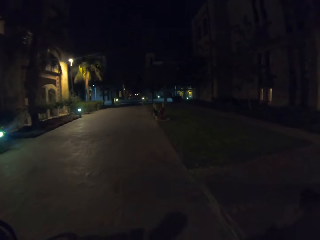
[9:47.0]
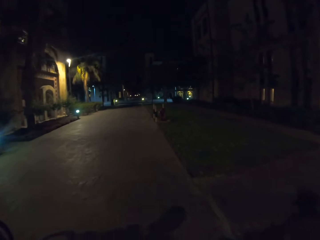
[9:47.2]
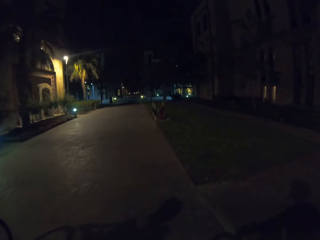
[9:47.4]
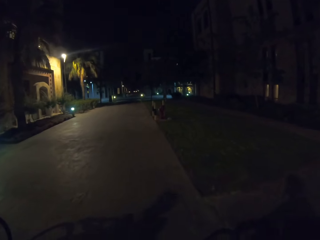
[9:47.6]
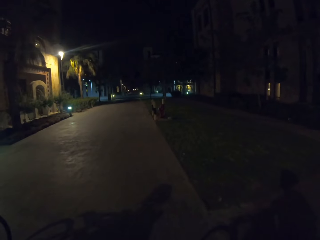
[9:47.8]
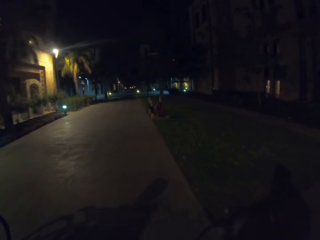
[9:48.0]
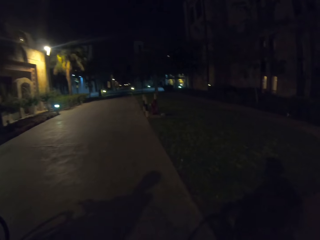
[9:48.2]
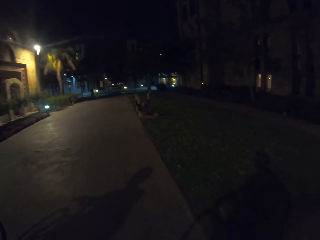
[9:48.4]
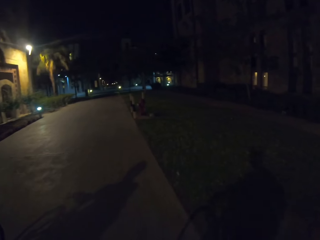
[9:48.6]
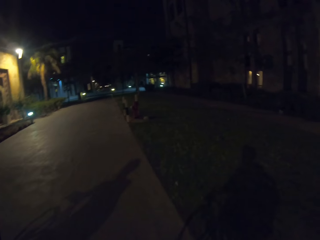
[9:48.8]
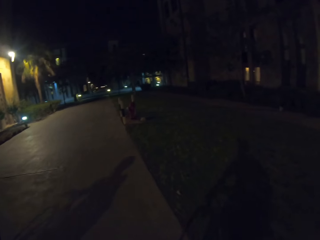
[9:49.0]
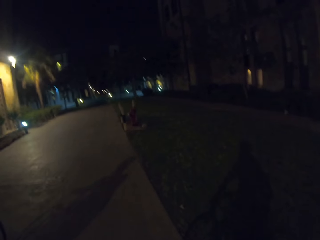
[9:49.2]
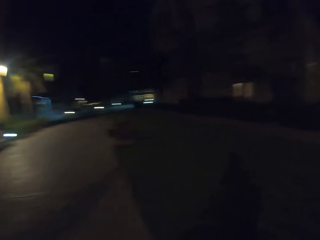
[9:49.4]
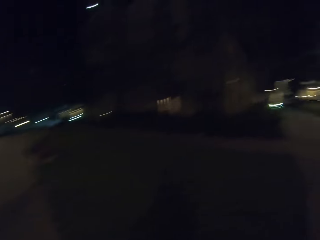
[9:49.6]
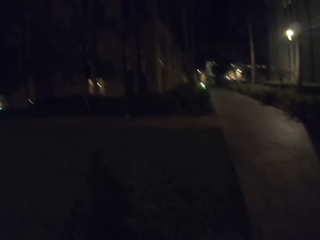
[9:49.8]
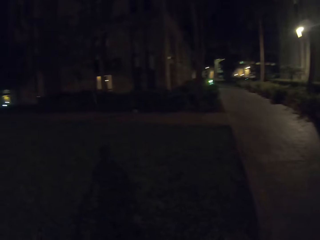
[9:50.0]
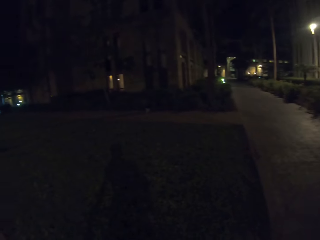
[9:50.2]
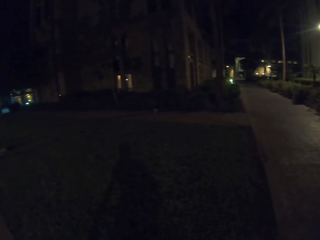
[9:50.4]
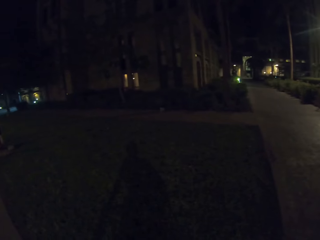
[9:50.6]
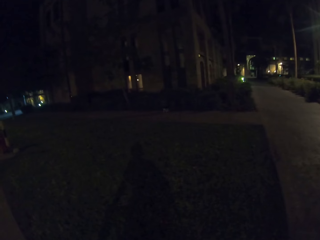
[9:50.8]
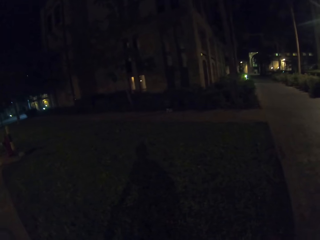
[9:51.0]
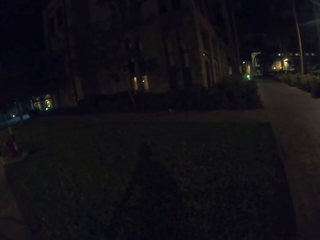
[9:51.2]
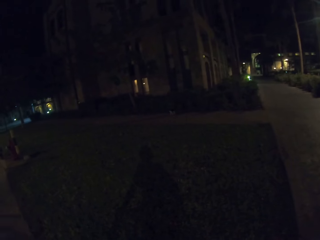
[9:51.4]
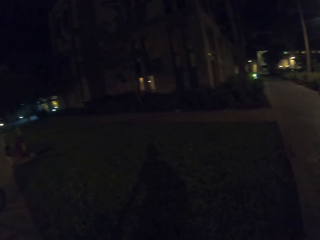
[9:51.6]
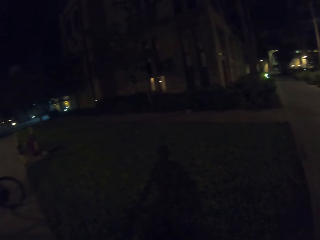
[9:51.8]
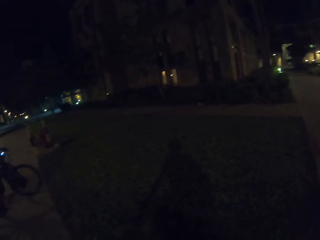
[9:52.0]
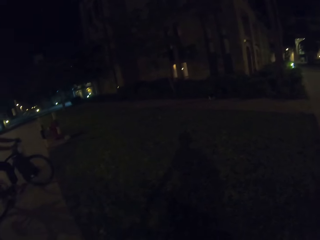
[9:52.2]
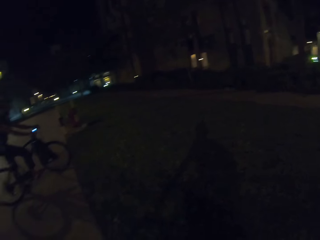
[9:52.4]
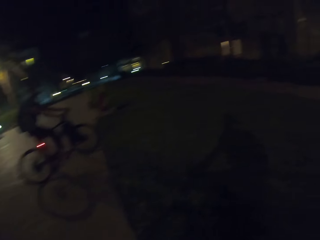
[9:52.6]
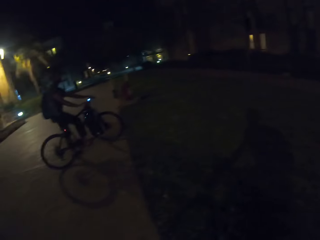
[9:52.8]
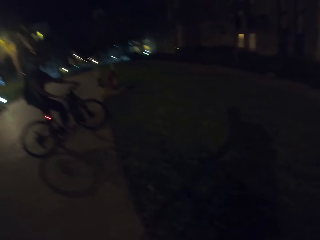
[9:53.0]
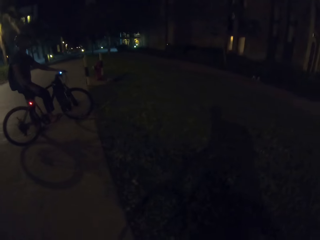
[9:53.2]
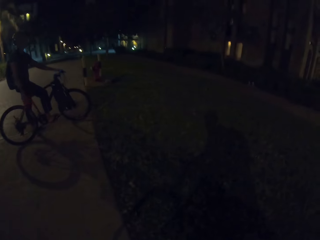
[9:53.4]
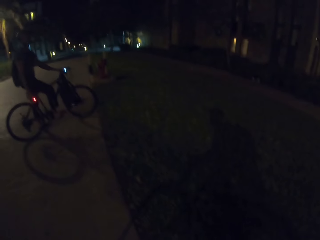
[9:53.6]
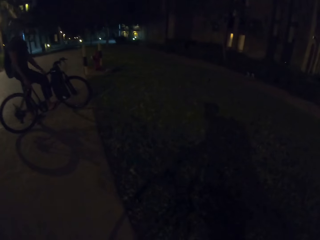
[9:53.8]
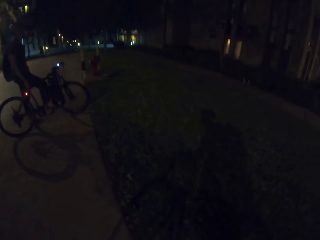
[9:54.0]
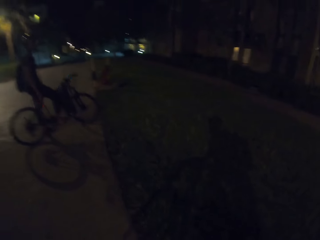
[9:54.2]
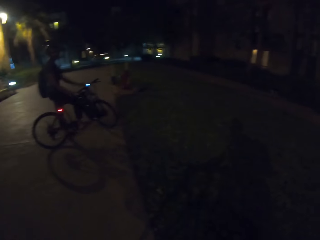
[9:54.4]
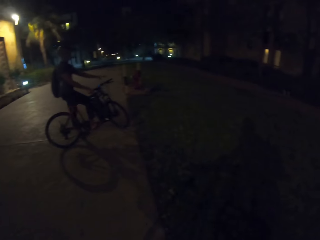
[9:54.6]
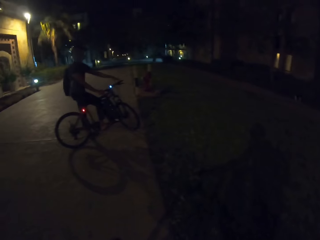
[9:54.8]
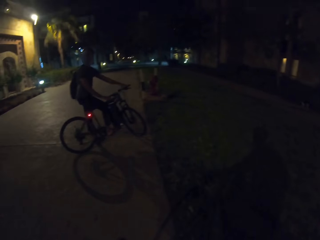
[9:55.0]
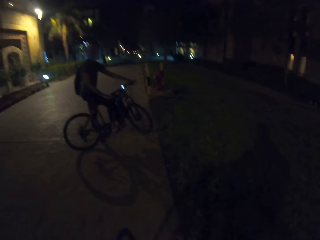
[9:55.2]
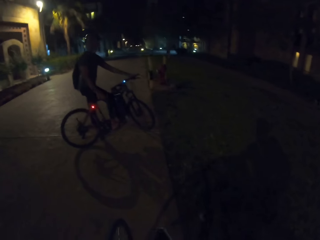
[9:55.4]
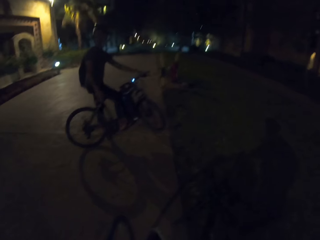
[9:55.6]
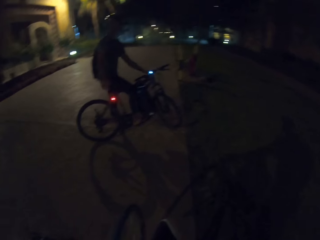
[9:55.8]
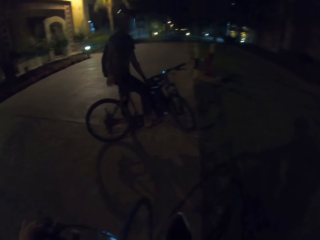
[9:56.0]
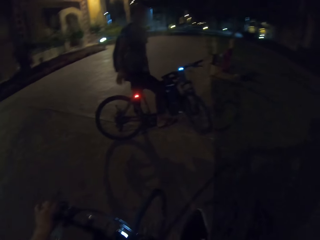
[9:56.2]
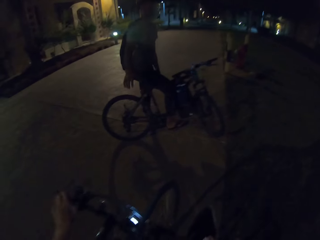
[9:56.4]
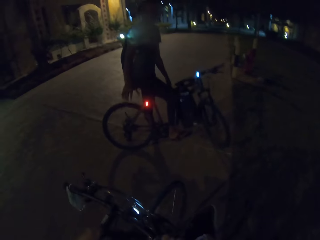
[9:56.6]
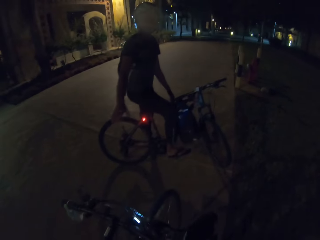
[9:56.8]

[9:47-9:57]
The camera wearer looks around and stops to ride the bicycle with a person along the sidewalk. The person stops riding and parks the bicycle aside on the sidewalk.

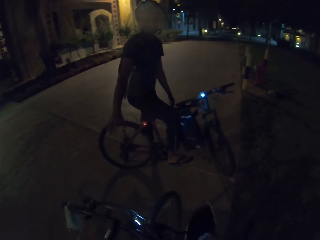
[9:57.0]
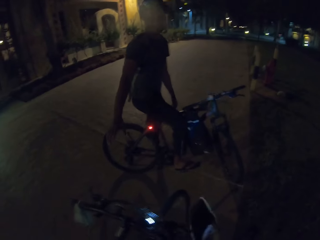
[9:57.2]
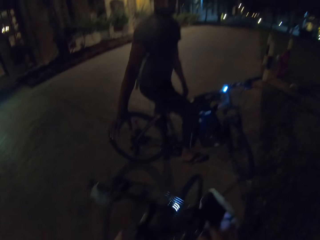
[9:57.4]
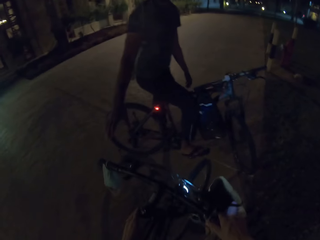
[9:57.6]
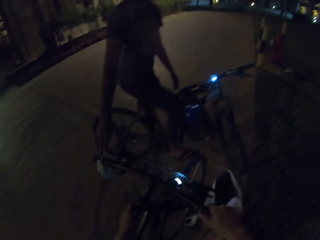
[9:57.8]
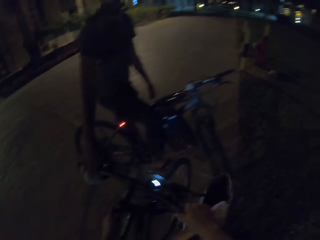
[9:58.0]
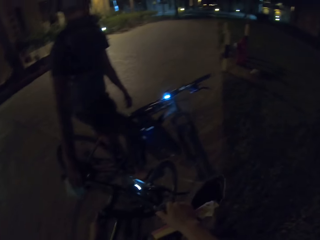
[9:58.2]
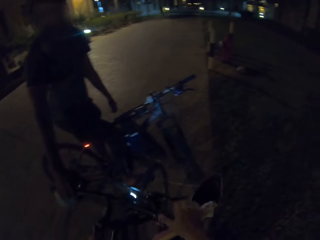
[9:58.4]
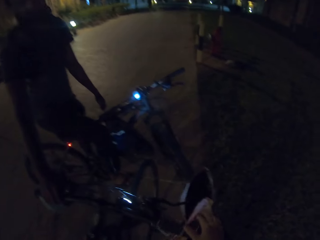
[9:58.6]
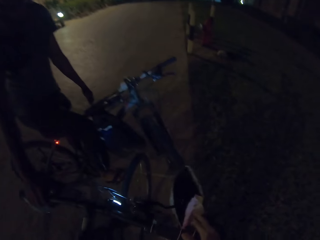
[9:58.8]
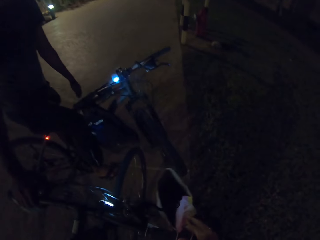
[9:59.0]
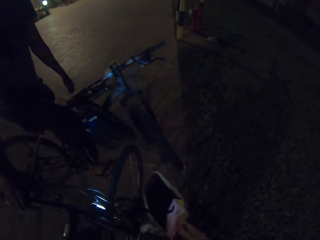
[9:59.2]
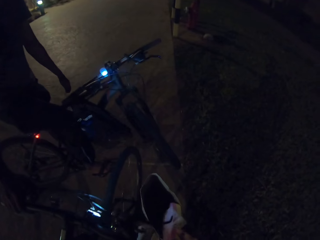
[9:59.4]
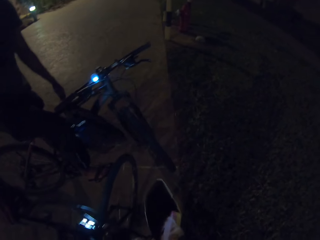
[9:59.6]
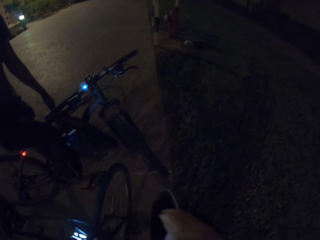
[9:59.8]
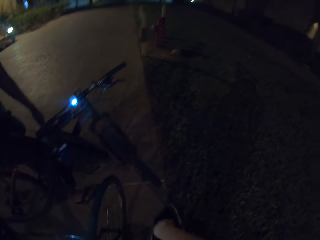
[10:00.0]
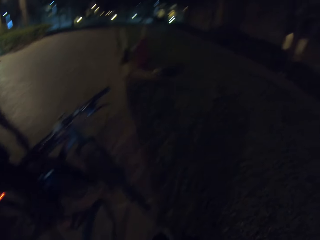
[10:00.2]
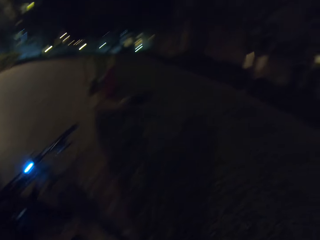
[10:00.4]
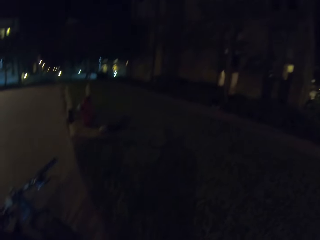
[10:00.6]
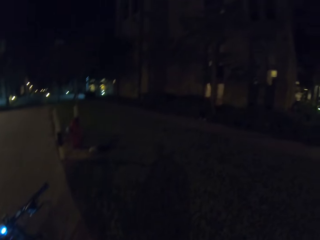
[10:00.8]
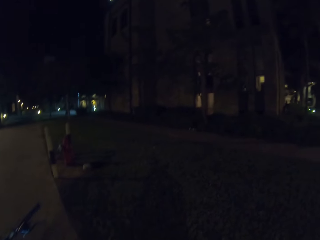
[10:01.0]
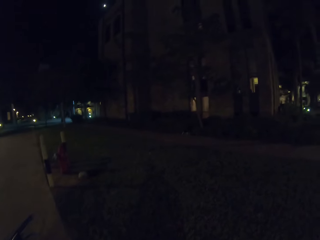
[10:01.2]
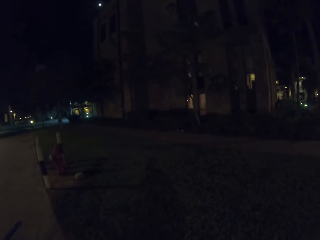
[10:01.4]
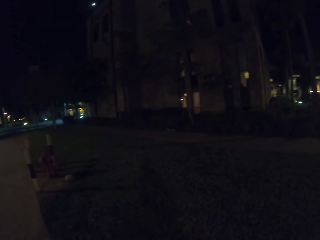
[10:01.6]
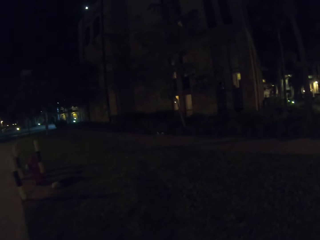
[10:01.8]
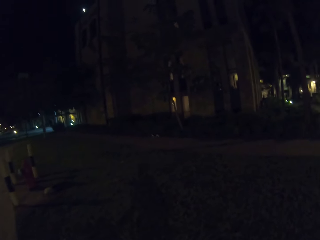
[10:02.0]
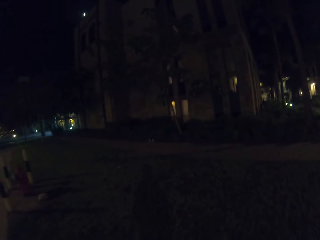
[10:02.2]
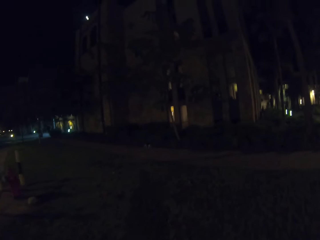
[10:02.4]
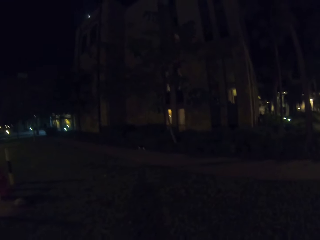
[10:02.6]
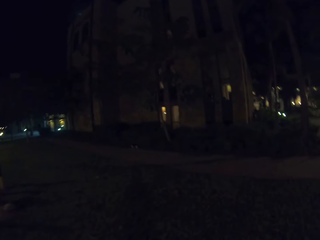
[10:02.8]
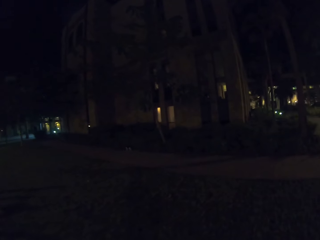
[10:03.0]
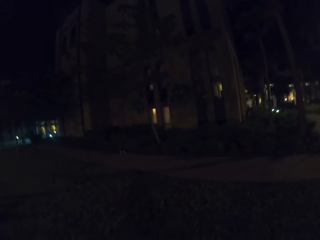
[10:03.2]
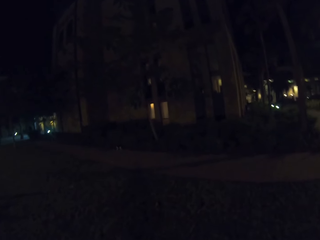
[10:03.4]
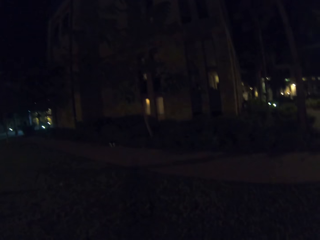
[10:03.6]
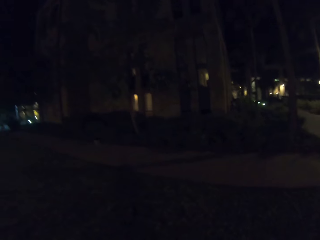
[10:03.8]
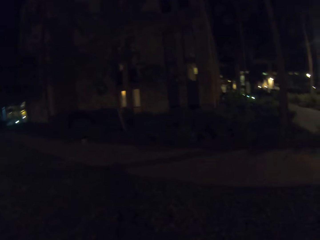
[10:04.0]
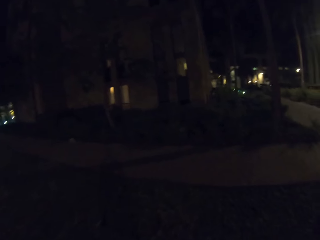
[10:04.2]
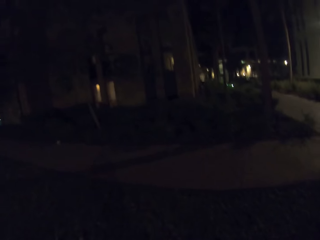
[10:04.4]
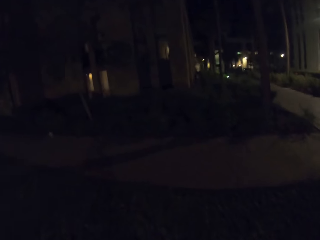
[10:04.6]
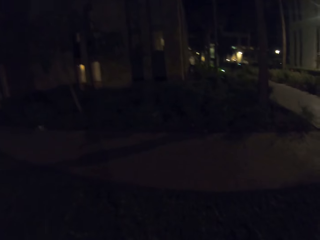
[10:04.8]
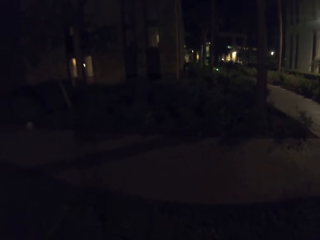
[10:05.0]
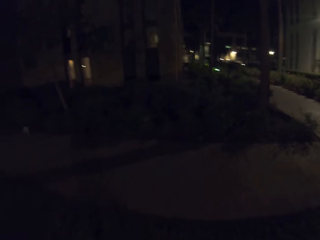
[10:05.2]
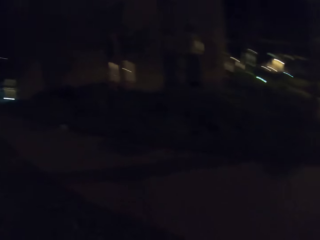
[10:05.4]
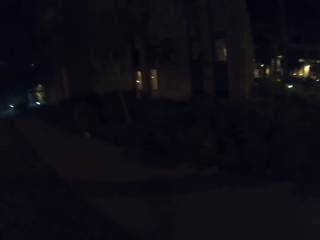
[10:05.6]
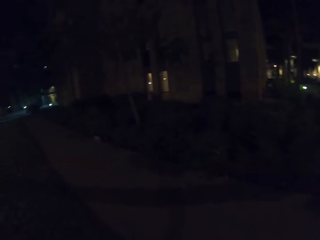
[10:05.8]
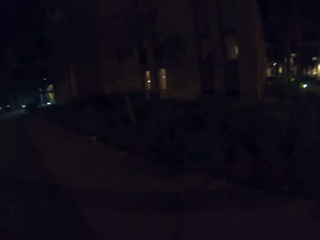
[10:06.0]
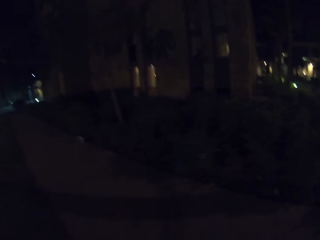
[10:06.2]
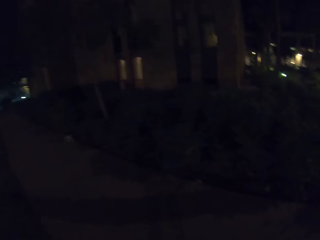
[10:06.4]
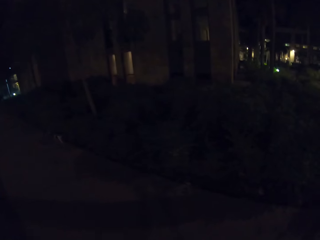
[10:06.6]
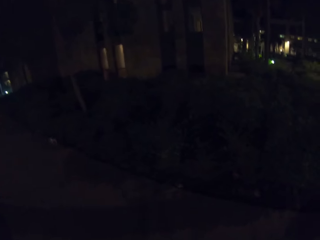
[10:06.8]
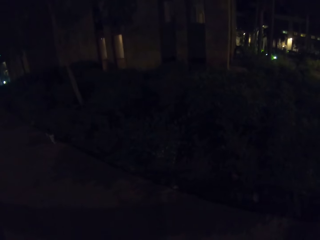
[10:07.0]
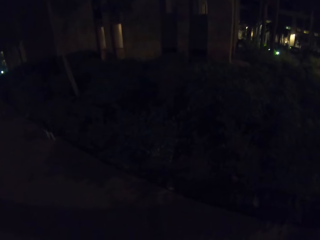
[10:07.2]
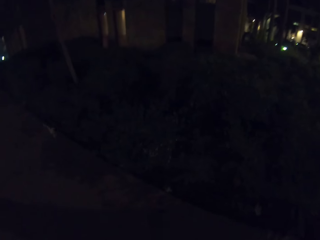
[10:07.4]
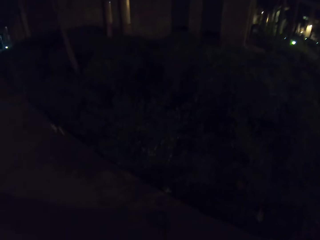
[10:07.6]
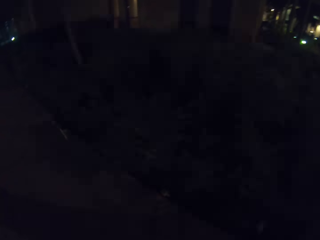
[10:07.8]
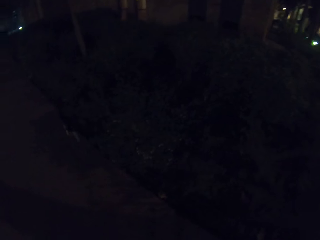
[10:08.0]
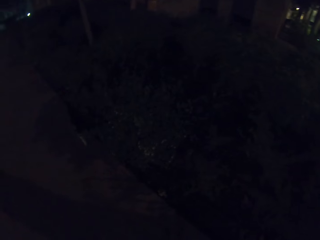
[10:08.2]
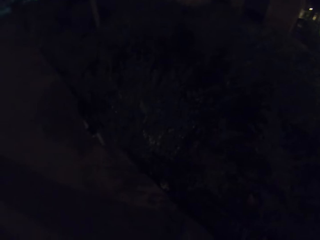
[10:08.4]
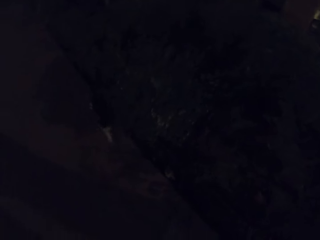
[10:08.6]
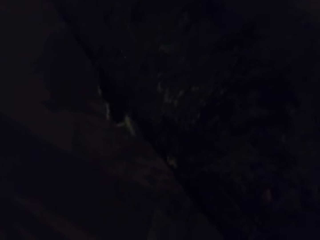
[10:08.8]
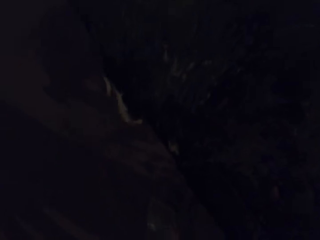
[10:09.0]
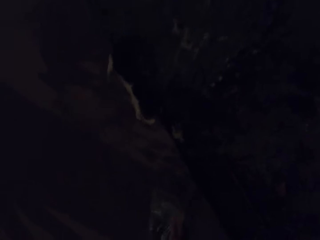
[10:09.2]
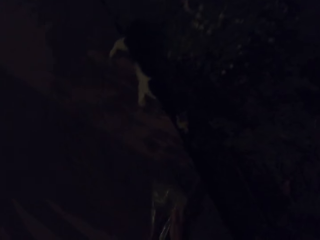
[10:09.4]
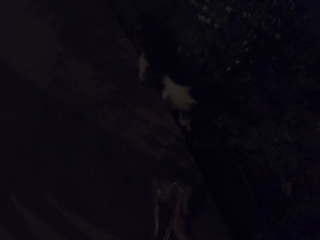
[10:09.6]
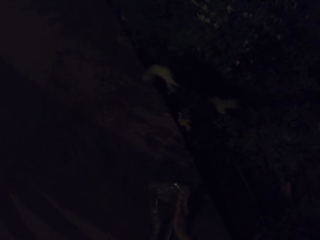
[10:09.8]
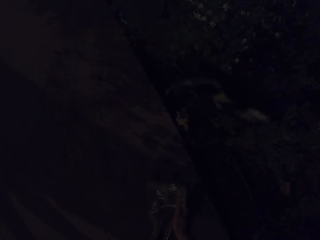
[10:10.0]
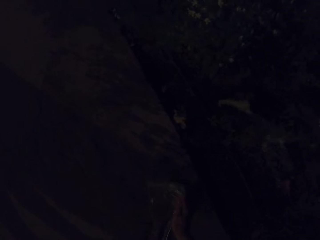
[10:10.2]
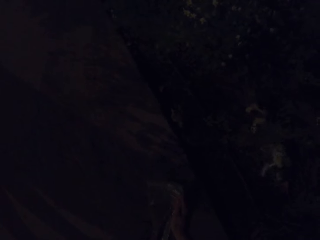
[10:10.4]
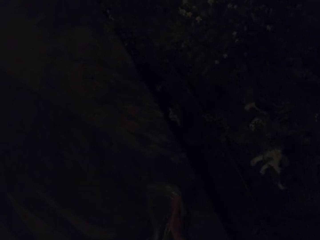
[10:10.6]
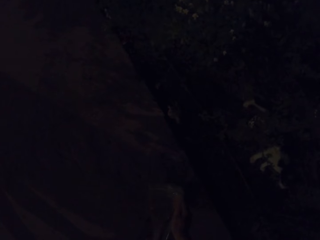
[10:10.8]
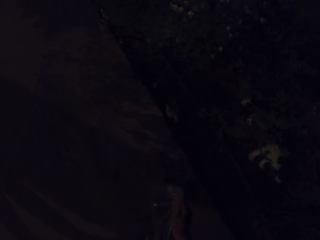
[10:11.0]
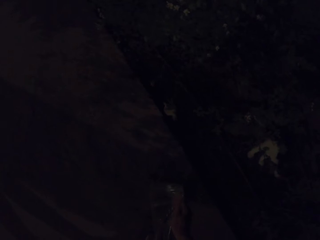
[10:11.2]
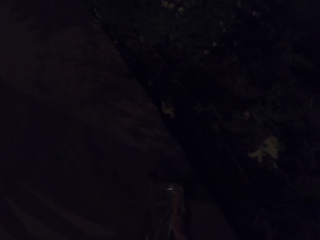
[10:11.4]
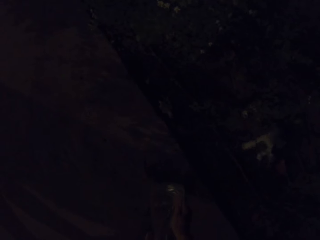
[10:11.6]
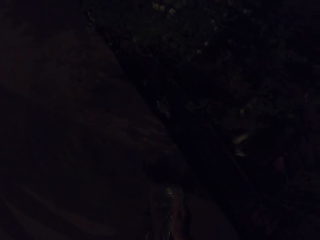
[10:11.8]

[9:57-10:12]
The camera wearer parks the bicycle aside on the sidewalk. A person takes the bicycle from the camera wearer. The camera wearer looks around the estate. They walk around the estate. They pour something from a polythene bag and put food for the dogs on the sidewalk.
